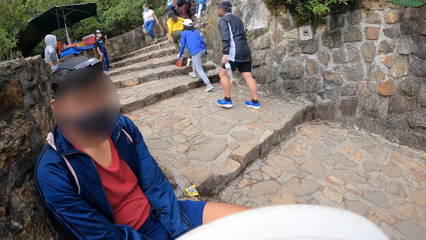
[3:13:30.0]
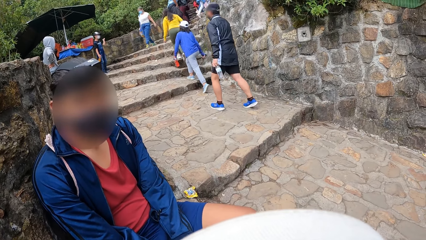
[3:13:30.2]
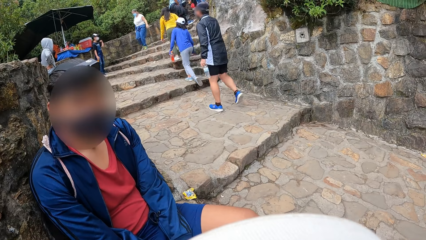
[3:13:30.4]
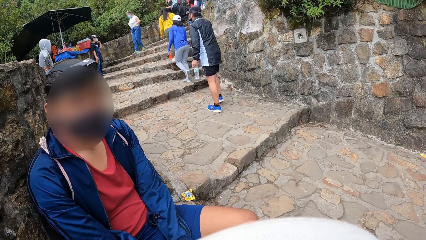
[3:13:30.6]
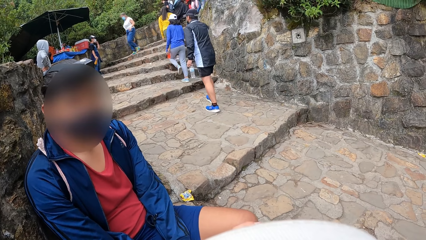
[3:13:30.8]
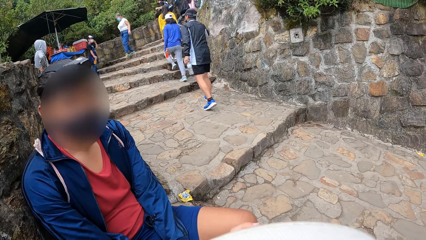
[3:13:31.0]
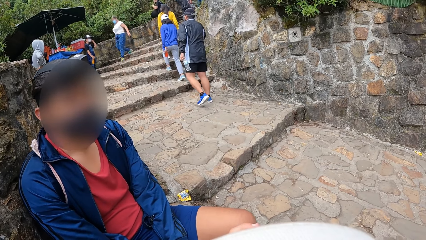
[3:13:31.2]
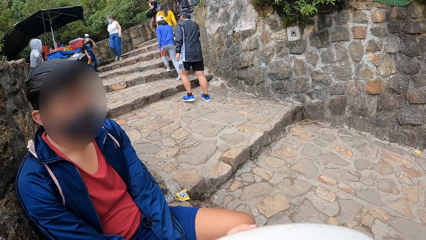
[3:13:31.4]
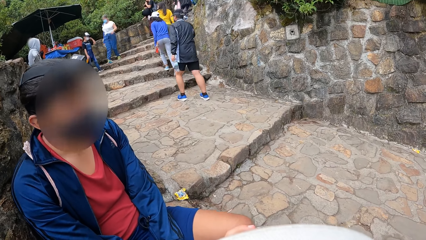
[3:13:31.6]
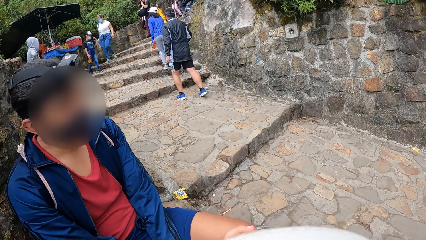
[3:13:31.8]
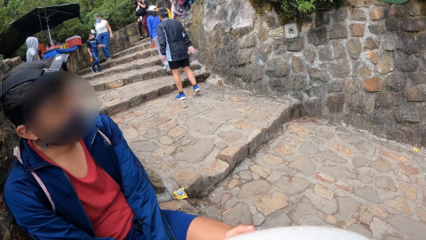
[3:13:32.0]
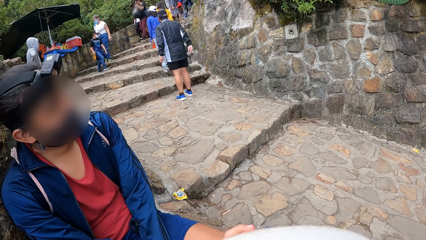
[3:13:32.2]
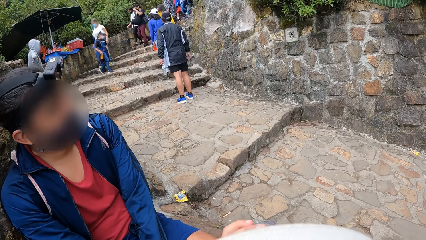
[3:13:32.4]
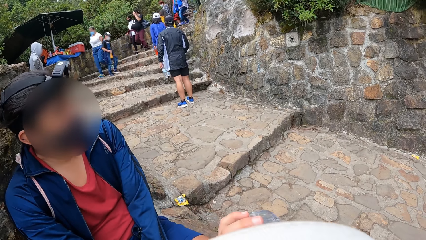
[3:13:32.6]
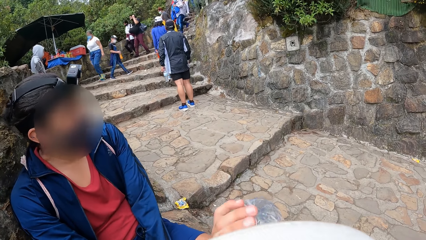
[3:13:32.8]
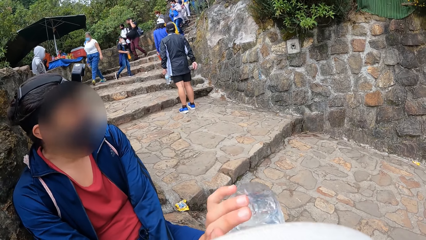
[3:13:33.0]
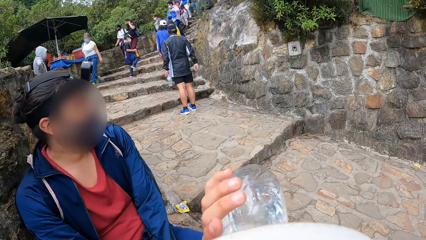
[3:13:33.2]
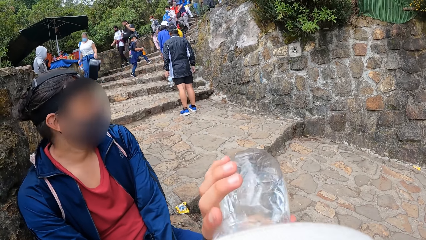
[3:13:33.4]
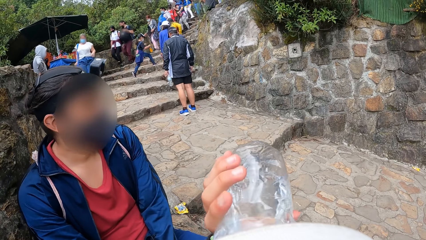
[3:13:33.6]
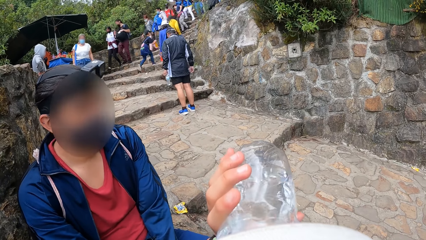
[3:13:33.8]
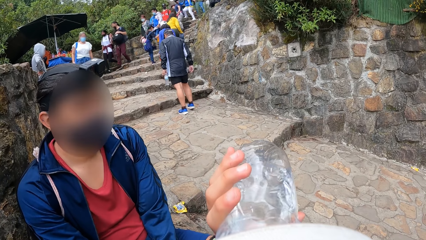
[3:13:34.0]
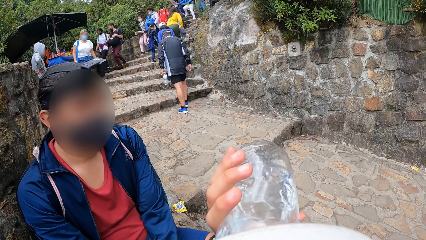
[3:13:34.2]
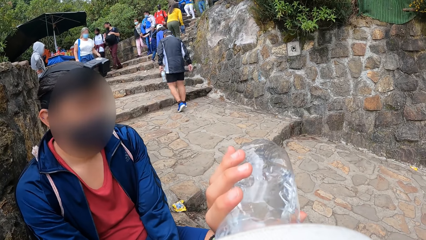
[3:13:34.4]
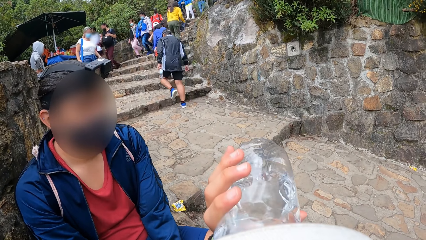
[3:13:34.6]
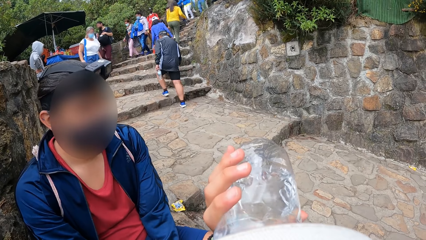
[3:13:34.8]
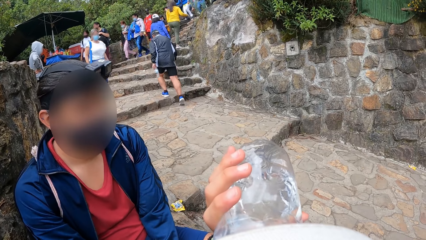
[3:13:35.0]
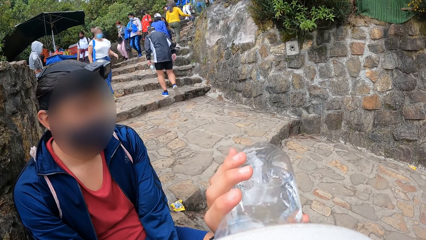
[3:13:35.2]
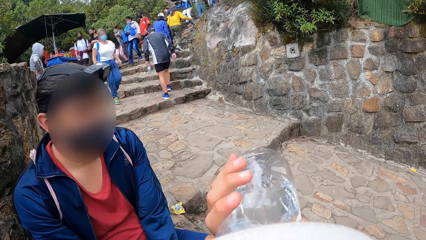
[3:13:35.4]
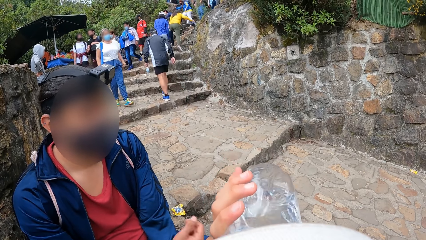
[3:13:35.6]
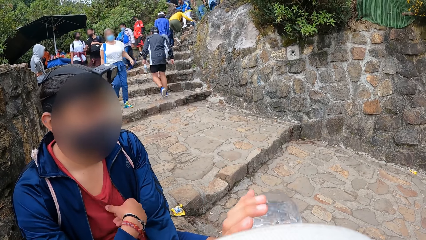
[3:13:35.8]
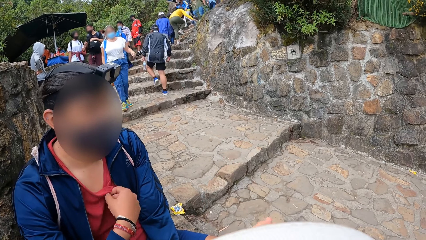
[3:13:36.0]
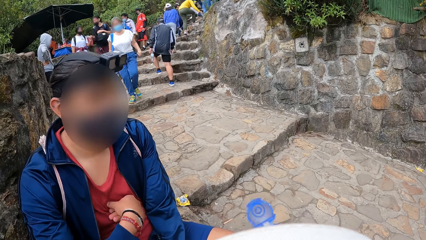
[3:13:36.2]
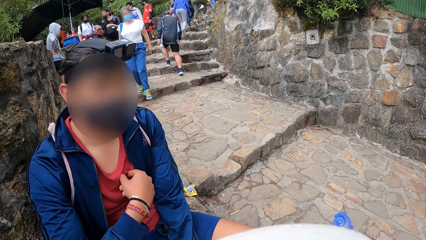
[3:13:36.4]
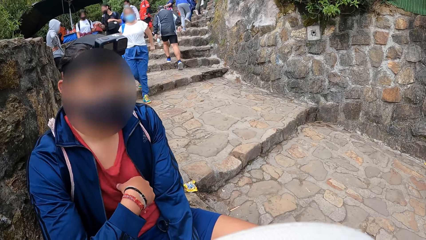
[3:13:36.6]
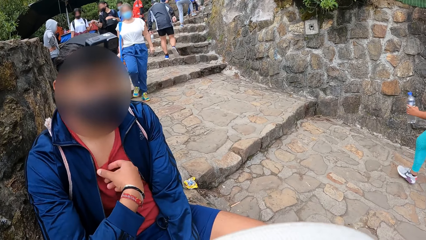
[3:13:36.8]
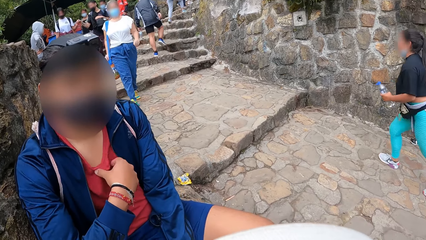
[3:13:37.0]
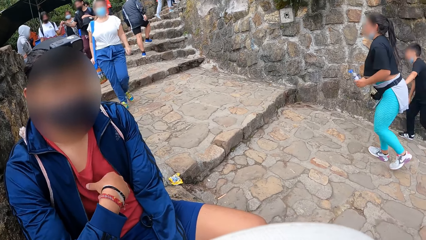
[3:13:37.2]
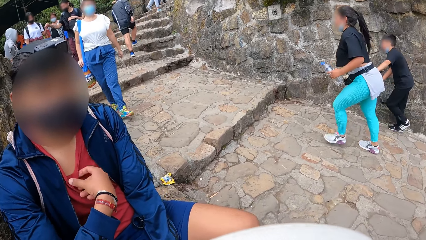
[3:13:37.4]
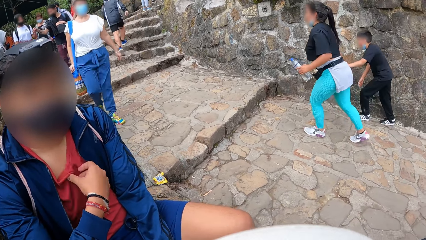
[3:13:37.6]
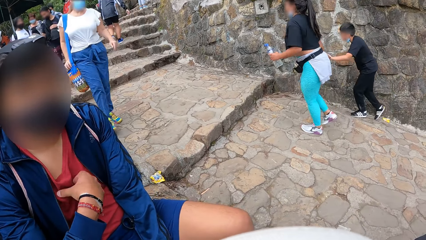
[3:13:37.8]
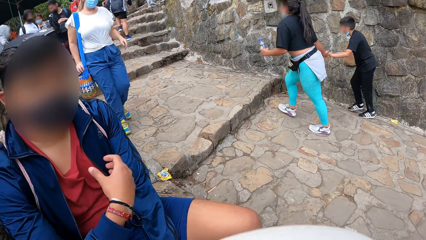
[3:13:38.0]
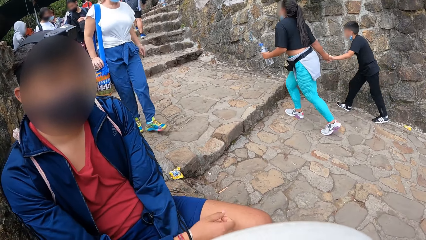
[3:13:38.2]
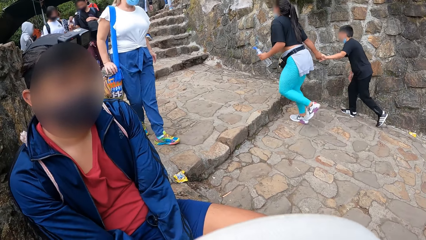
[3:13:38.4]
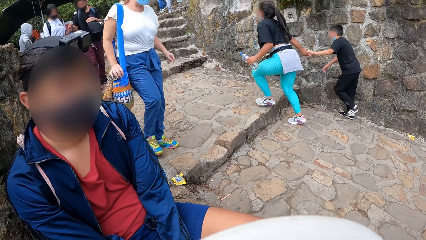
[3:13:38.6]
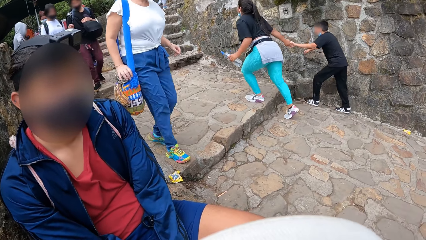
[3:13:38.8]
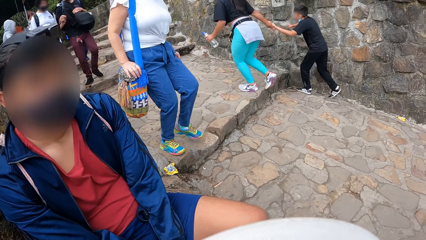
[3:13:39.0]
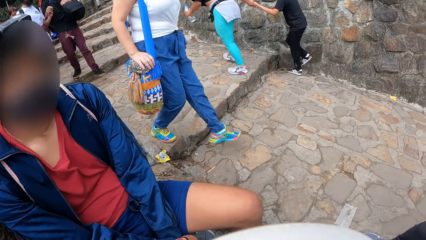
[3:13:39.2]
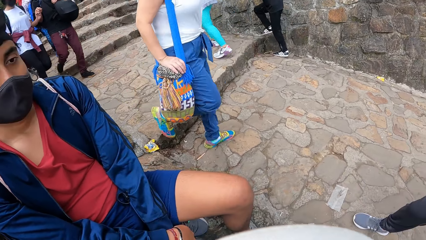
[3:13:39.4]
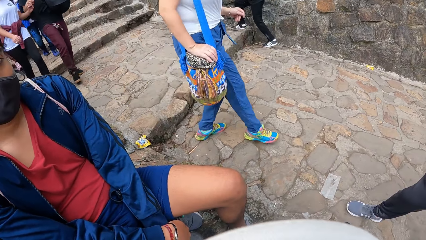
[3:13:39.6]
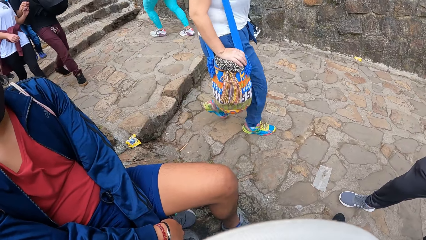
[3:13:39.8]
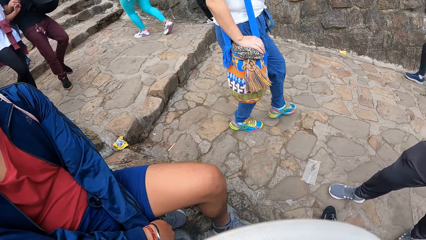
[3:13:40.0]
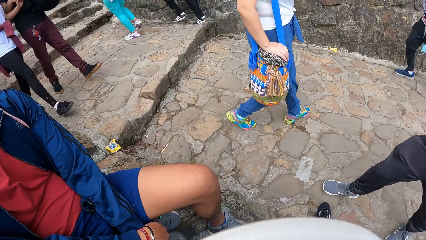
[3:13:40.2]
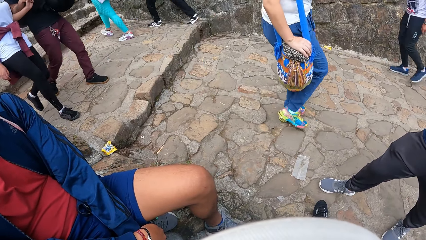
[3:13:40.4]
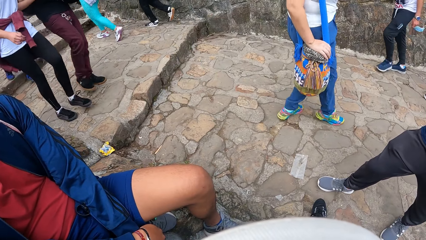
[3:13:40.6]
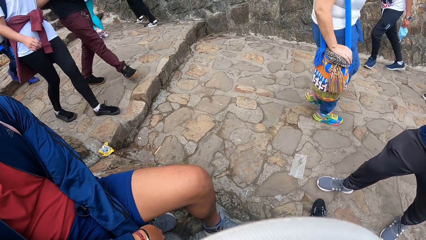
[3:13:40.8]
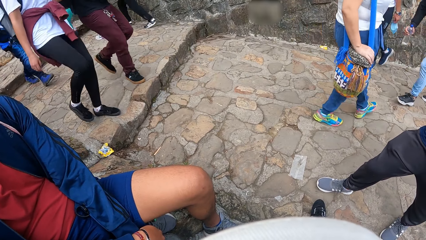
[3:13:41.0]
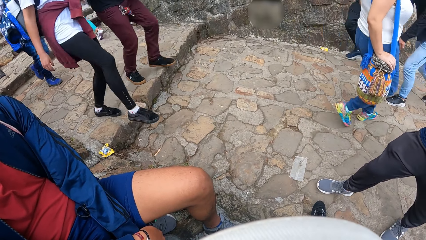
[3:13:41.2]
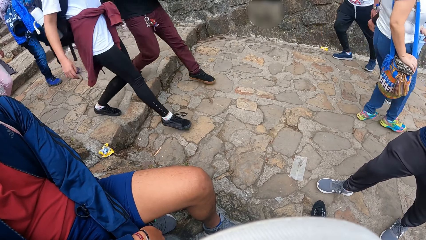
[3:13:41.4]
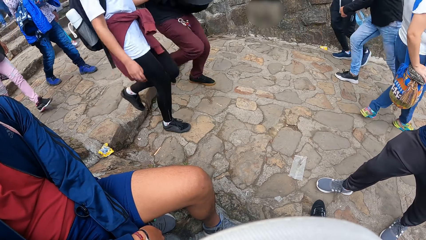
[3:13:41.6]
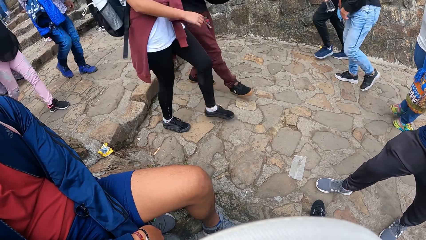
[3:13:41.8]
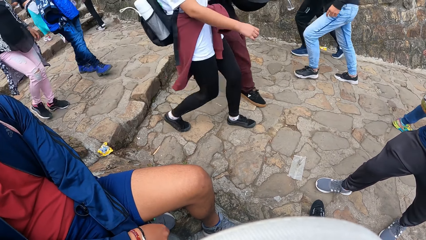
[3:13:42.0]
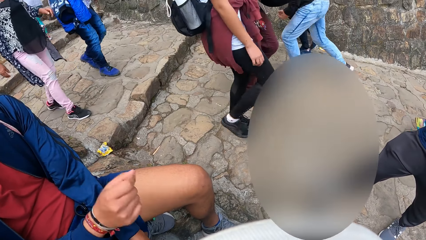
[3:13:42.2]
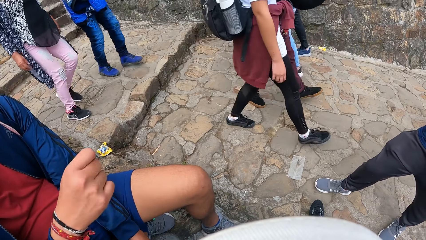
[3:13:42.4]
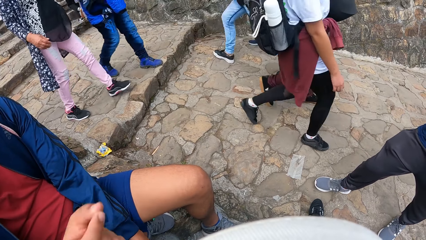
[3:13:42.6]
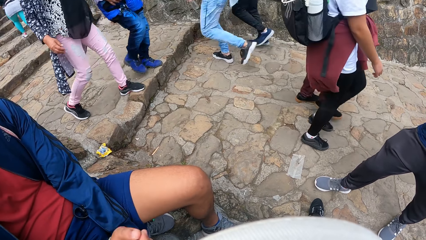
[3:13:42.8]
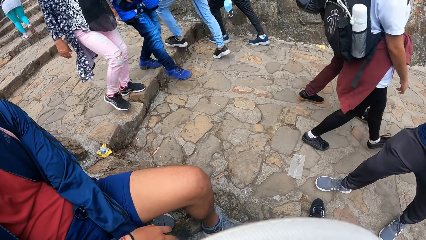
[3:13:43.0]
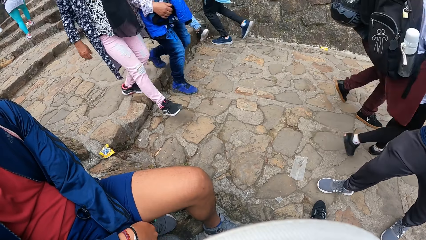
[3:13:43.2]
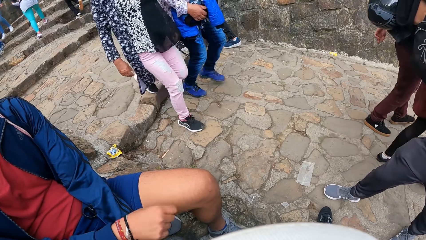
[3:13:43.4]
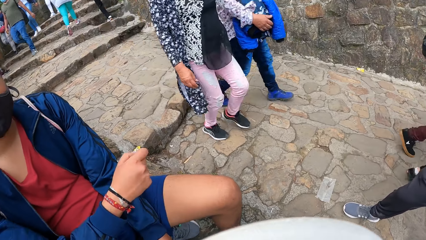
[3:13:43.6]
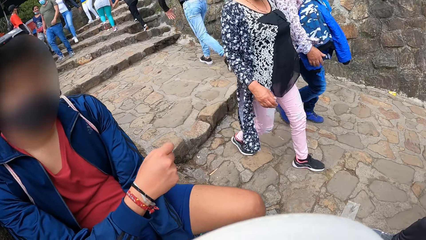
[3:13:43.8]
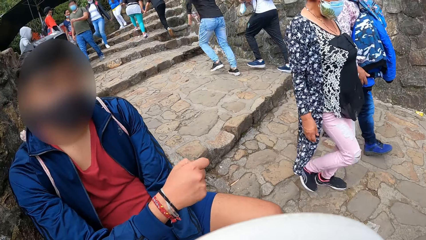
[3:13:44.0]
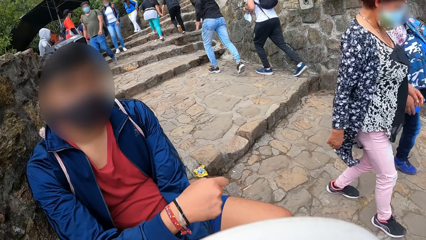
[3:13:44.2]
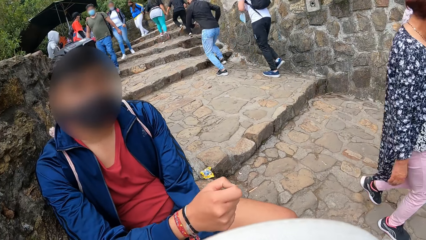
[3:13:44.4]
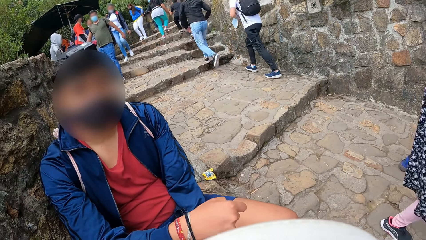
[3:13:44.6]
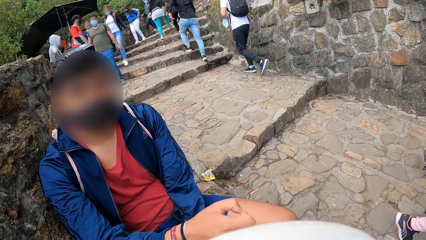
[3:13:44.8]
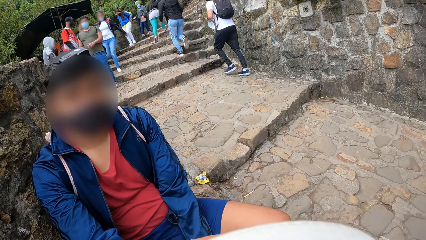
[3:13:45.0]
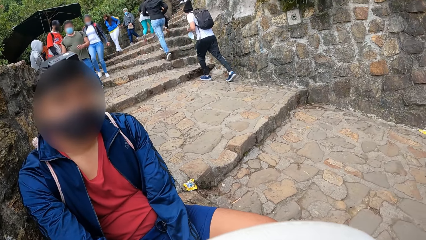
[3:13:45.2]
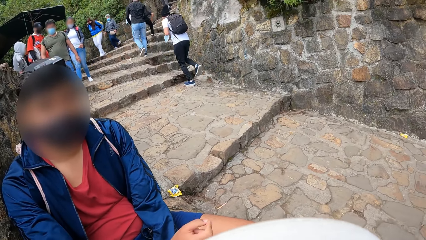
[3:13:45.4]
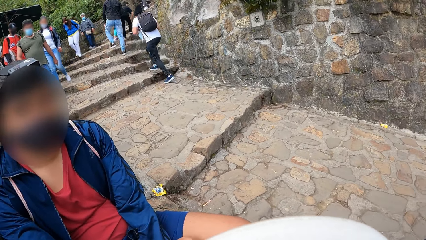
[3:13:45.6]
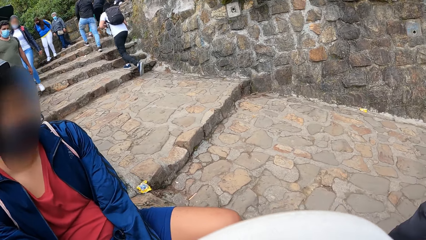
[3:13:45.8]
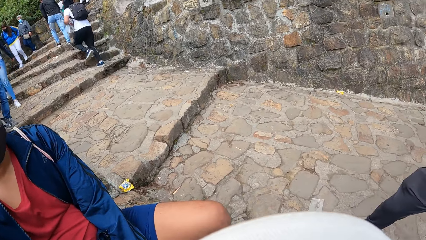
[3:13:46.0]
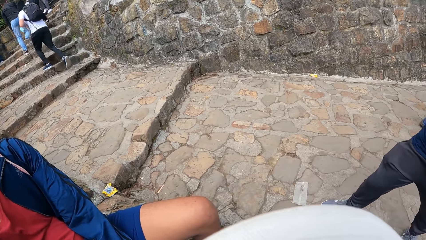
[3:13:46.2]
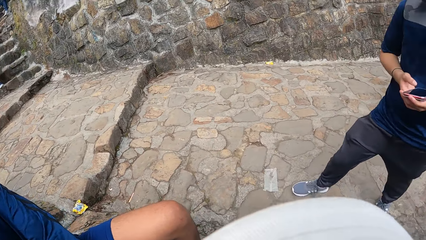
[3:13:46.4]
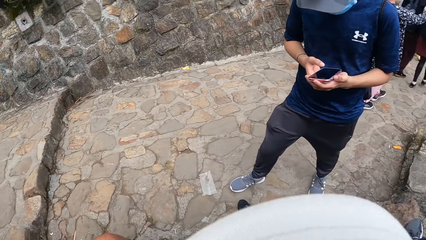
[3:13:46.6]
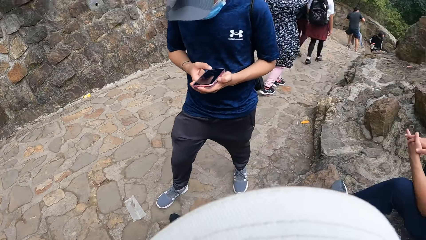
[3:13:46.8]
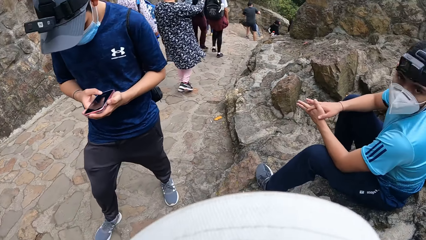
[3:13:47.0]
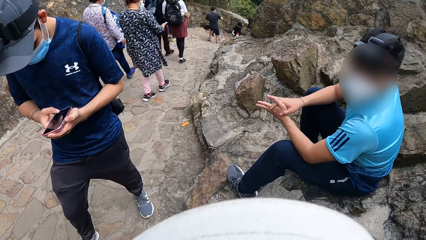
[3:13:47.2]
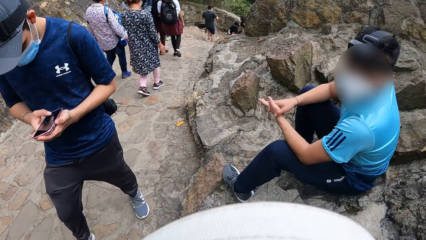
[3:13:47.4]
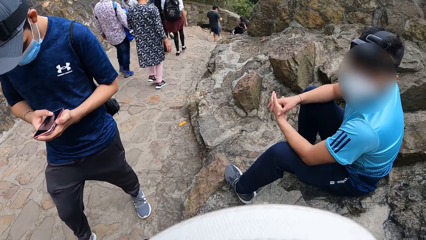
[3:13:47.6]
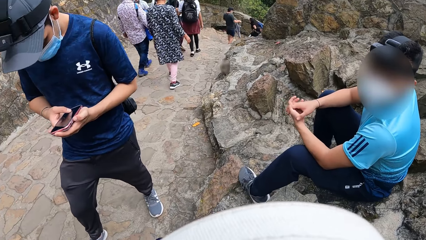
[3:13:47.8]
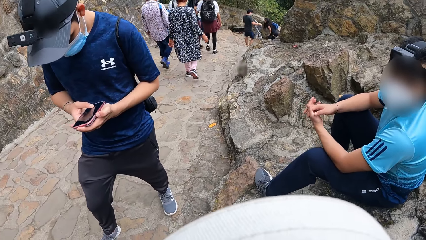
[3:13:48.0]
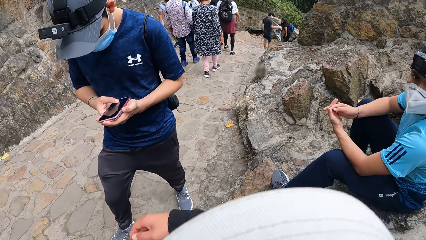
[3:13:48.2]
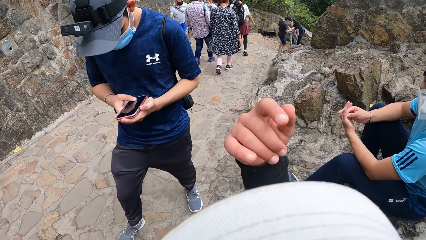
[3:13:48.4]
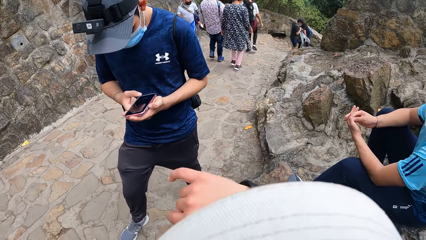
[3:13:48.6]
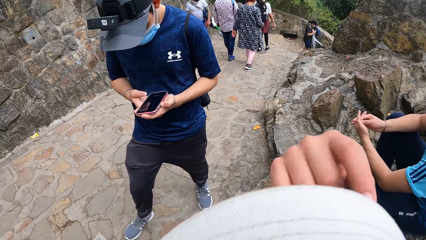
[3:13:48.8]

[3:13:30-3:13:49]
The first man interacts with the camera wearer. The camera wearer looks around. A man operates a phone with both hands beside the camera wearer. Another man sits on wall stones.
